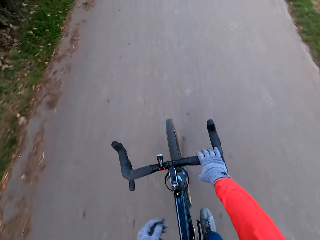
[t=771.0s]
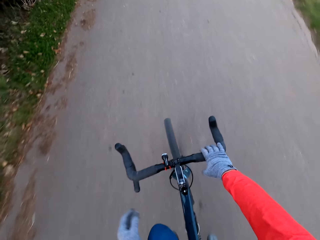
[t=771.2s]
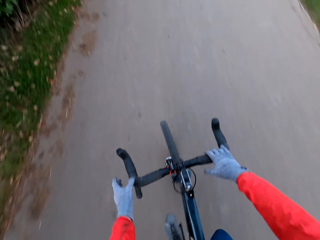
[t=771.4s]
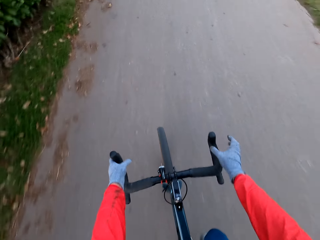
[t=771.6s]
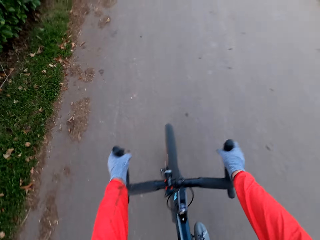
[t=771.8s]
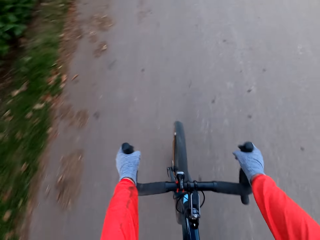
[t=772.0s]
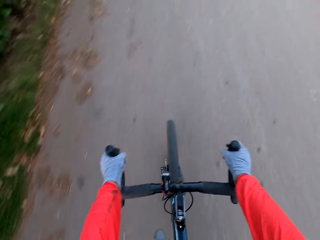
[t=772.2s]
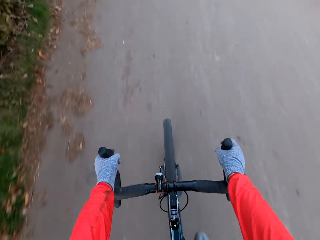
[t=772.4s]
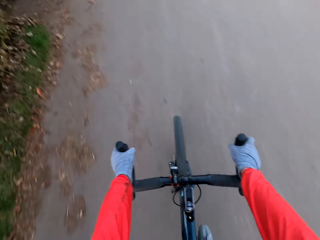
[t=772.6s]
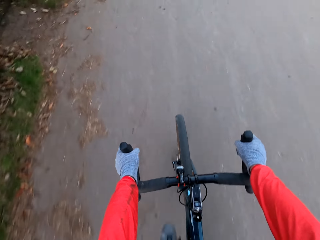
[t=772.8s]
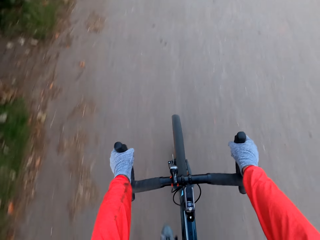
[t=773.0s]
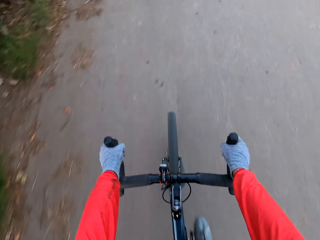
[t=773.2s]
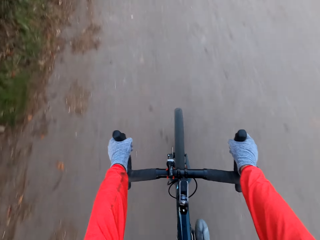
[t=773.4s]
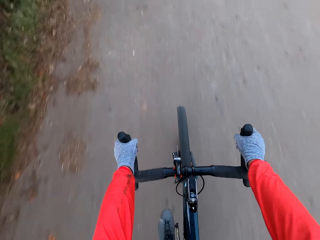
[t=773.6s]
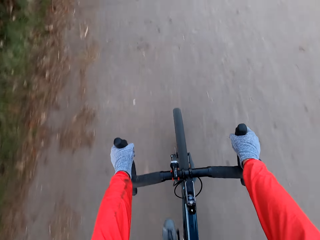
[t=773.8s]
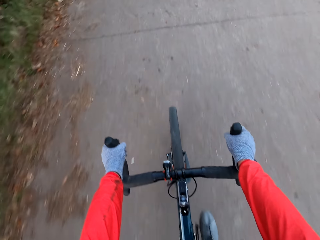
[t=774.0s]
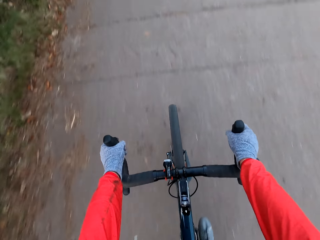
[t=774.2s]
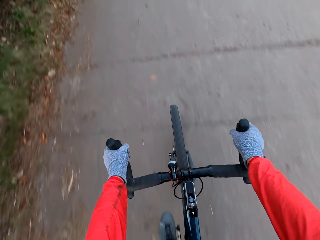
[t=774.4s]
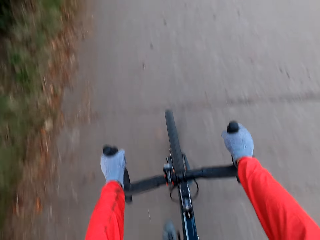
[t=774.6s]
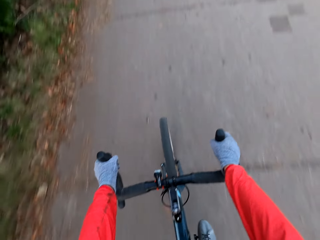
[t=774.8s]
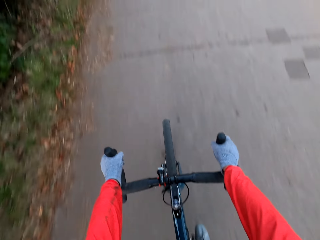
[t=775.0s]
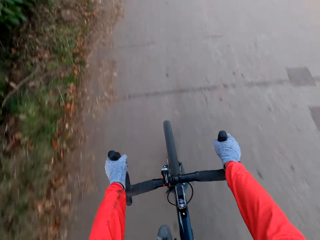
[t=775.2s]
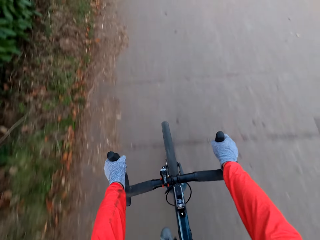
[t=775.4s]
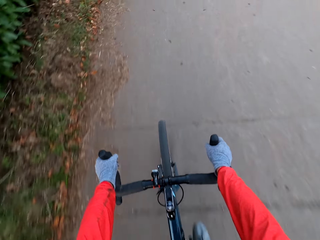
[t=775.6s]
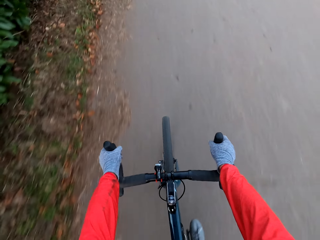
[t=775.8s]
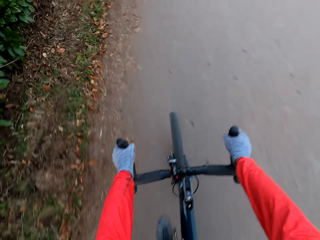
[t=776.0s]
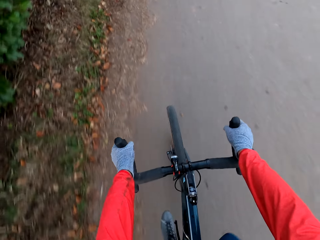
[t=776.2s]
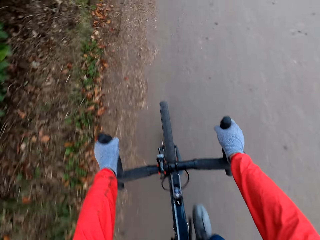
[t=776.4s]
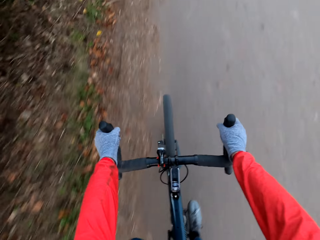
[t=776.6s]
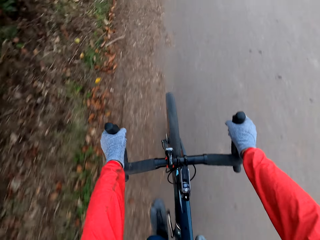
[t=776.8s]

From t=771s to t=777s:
The camera wearer rides the bicycle on the road with his hands.

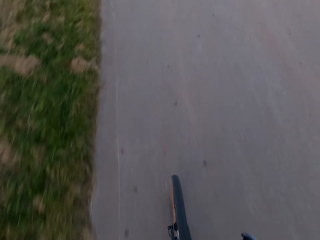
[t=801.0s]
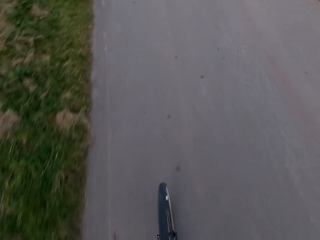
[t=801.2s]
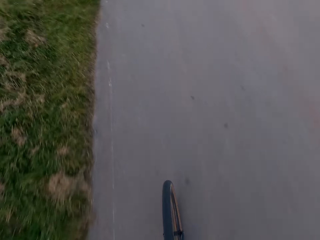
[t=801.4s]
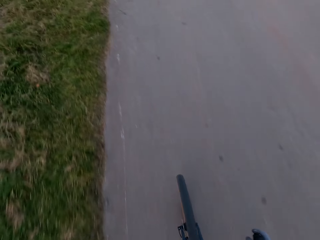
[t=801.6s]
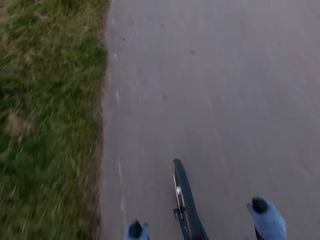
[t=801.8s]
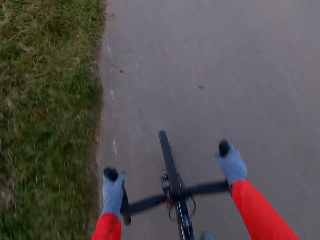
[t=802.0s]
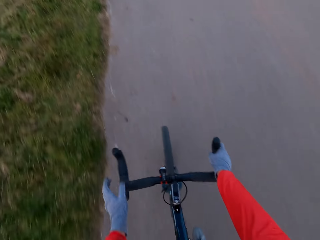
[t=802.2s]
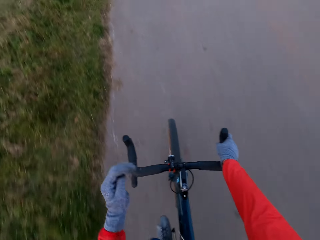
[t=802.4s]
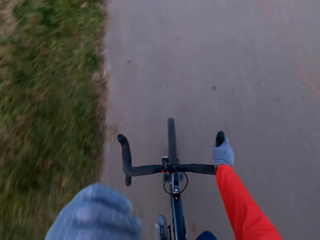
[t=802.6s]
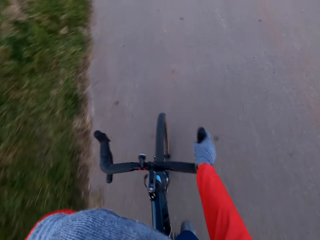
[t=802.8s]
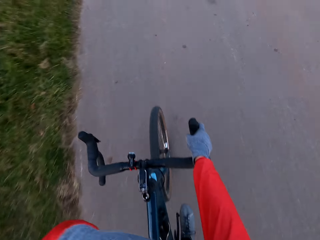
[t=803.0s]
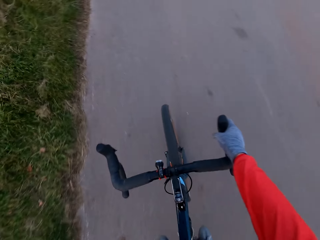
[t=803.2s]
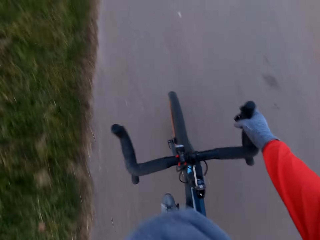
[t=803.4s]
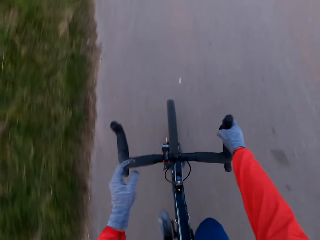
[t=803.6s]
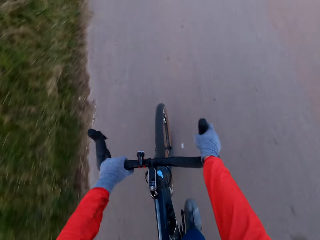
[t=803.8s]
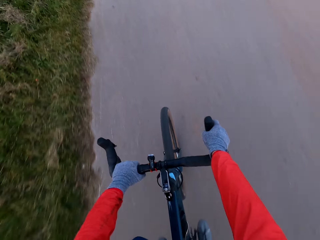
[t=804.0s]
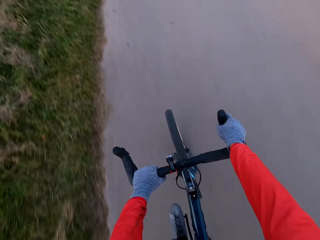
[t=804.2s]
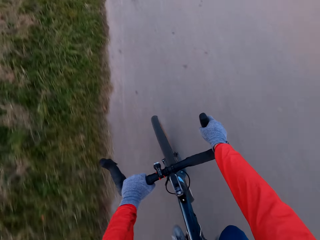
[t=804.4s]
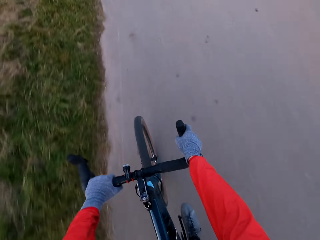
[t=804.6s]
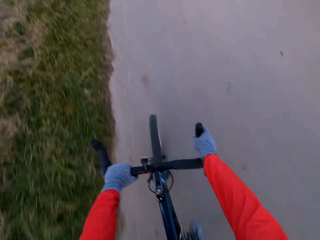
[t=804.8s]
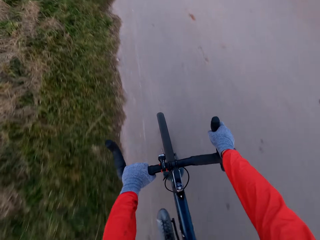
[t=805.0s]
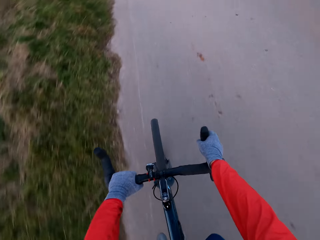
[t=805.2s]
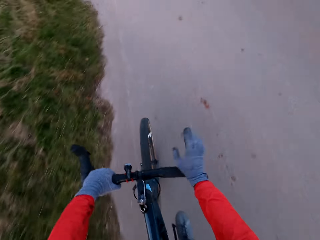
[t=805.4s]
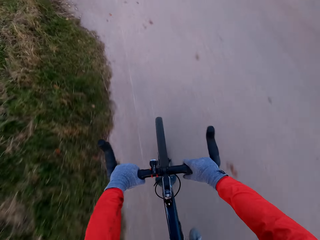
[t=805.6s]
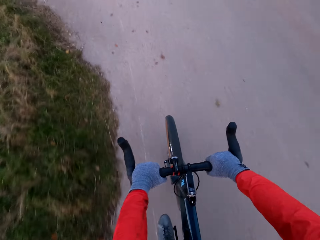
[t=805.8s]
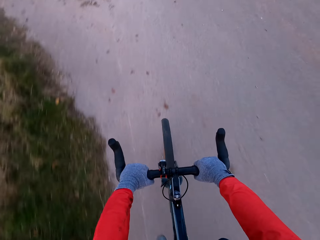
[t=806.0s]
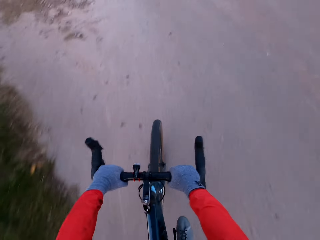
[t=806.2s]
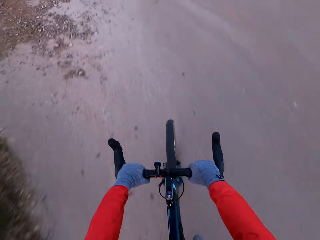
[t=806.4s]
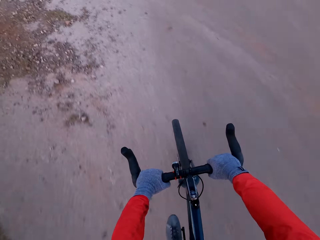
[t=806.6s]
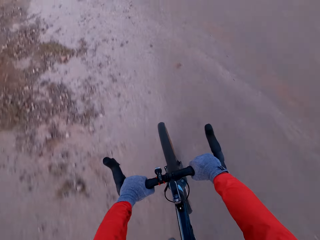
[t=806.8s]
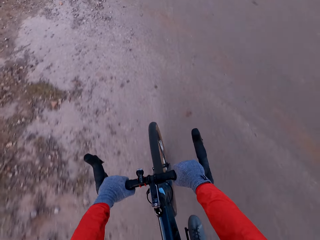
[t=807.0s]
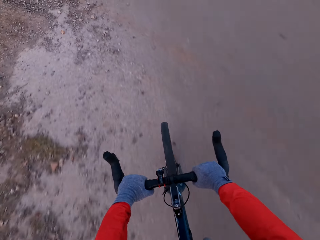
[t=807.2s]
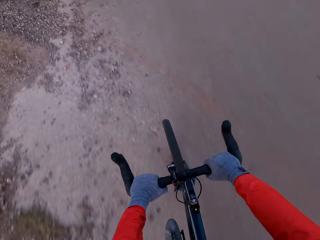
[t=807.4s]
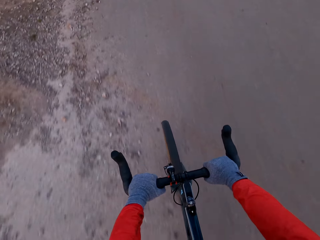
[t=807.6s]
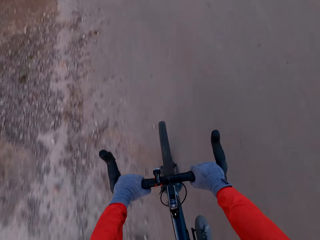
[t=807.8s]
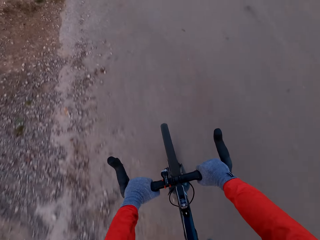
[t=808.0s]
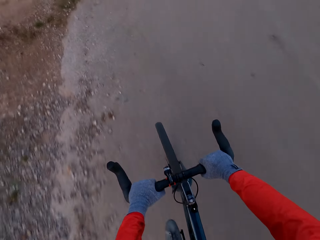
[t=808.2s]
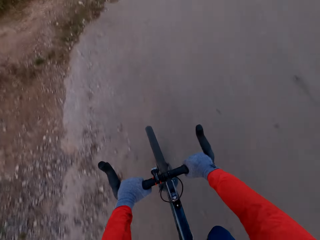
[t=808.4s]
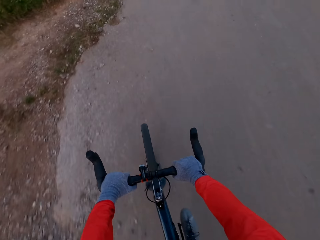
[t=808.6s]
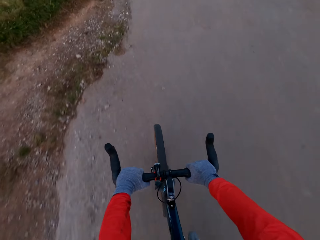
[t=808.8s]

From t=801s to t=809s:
The camera wearer rides the bicycle on the road with his right hand. He rides the bicycle on the road.

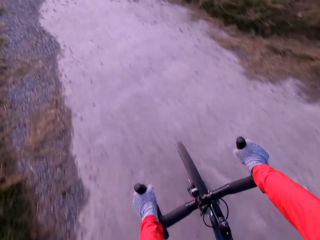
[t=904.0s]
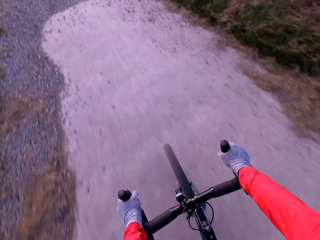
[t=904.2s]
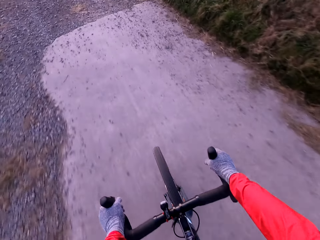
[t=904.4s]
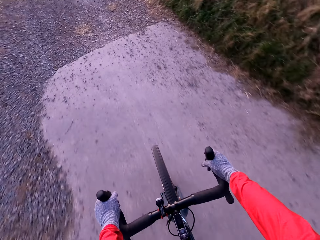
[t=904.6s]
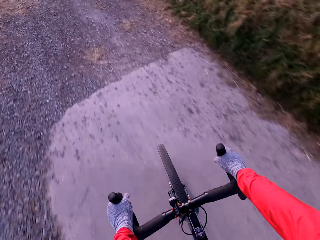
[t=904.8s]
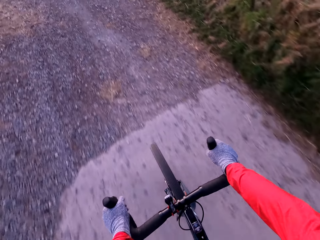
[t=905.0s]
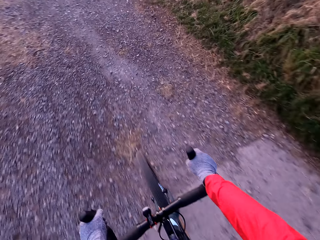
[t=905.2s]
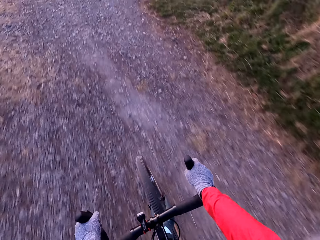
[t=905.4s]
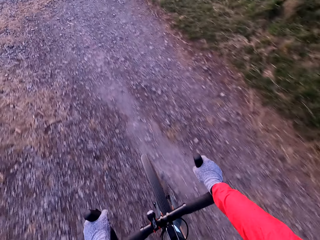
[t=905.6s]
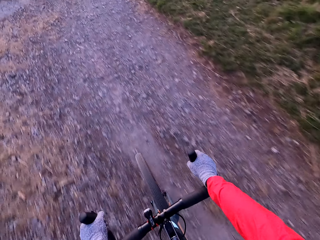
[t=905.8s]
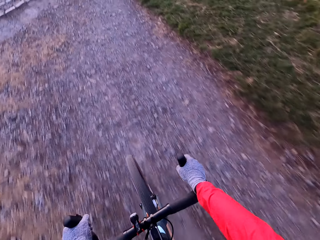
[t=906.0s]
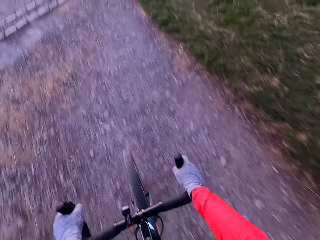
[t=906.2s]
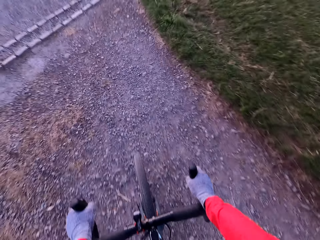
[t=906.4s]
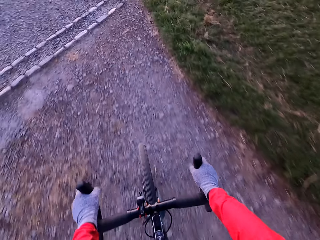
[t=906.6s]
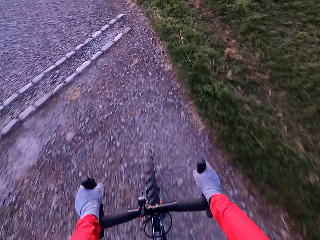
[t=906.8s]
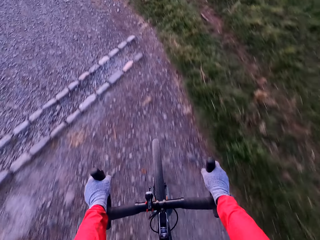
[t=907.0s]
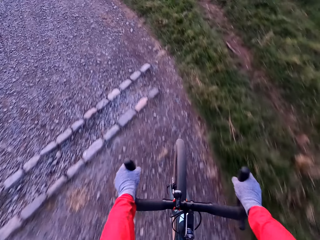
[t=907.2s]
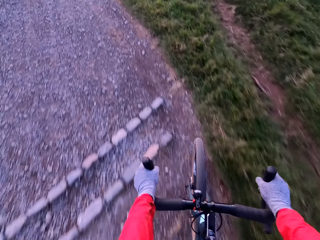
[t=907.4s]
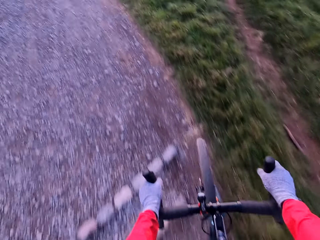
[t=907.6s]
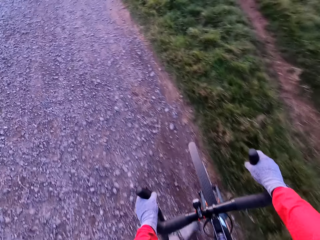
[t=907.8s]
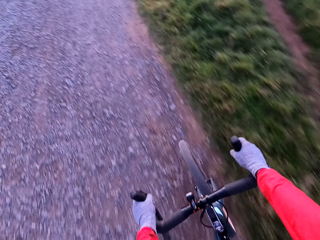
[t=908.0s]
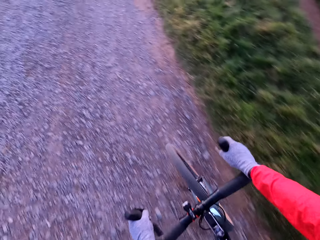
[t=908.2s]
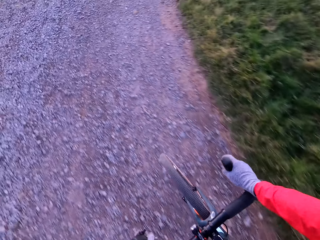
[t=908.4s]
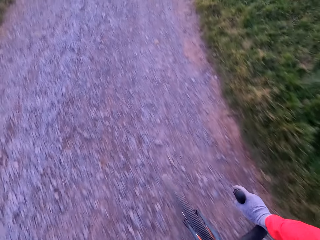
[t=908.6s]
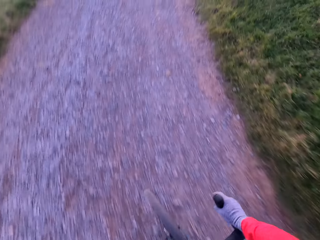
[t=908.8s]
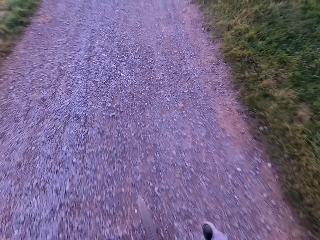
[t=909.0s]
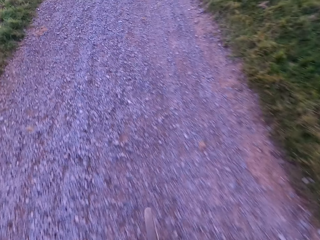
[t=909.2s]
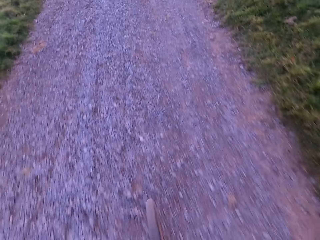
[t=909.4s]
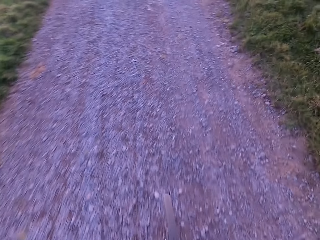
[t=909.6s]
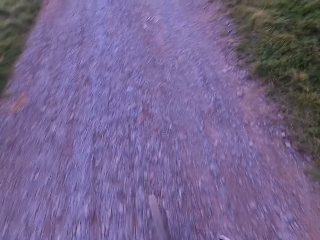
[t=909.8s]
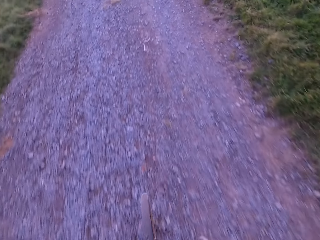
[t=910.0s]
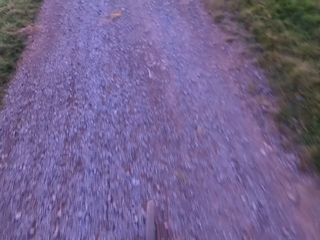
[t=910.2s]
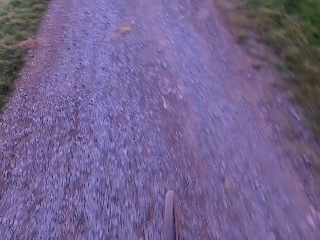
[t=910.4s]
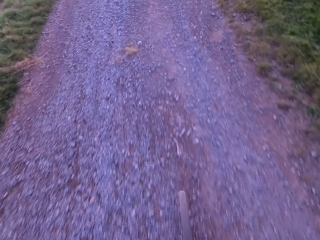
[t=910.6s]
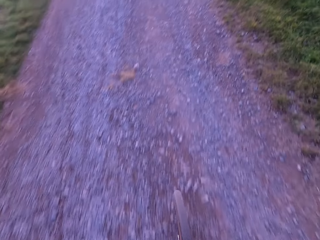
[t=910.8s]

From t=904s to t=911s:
The camera wearer rides a bicycle on a rough road.
